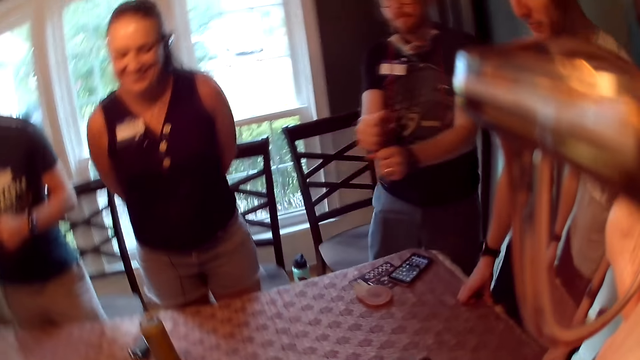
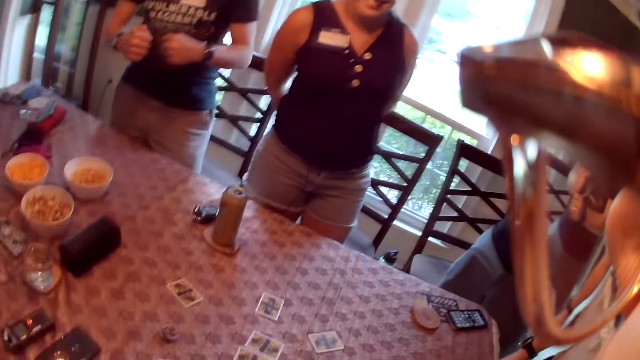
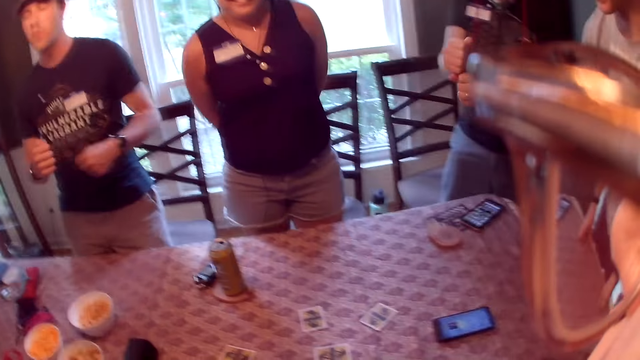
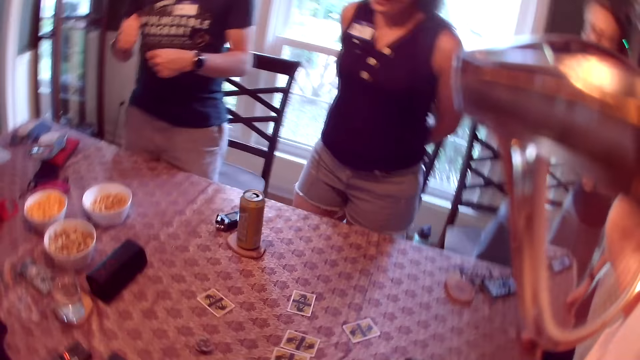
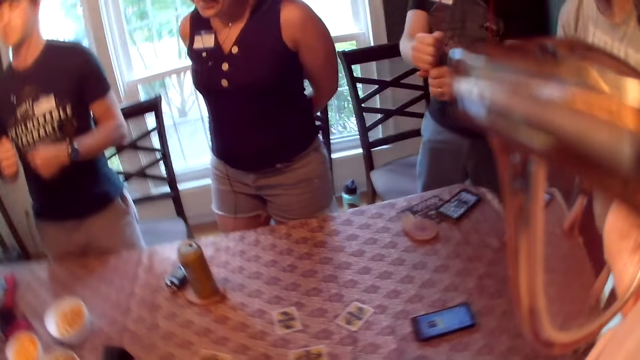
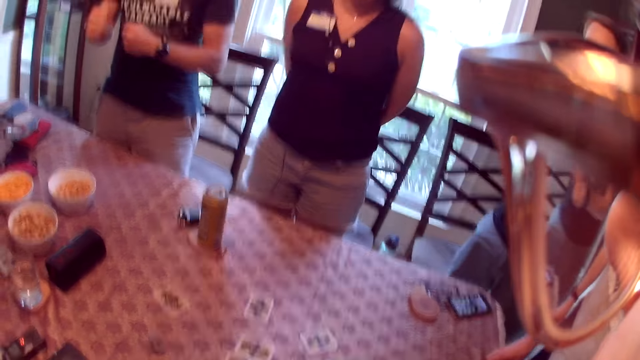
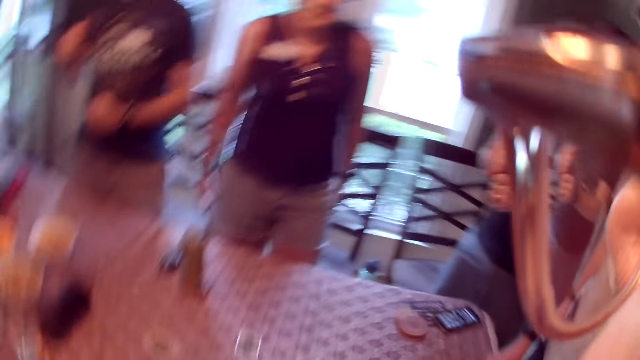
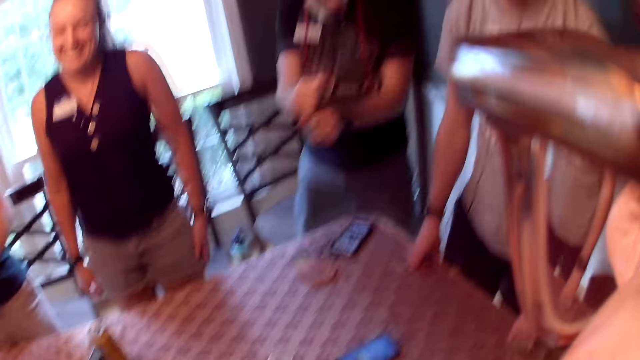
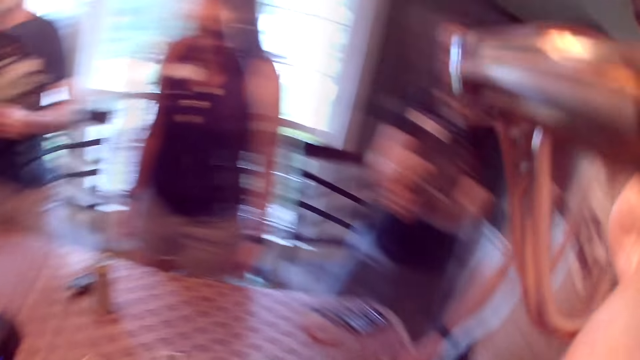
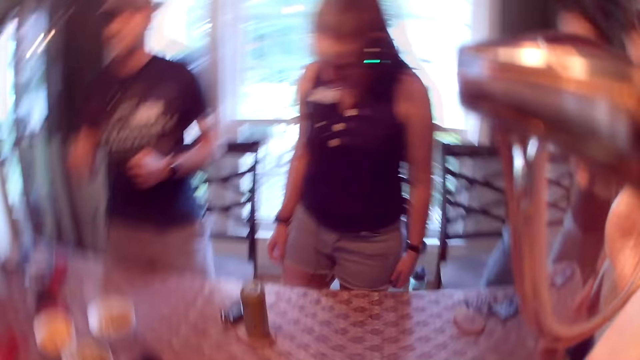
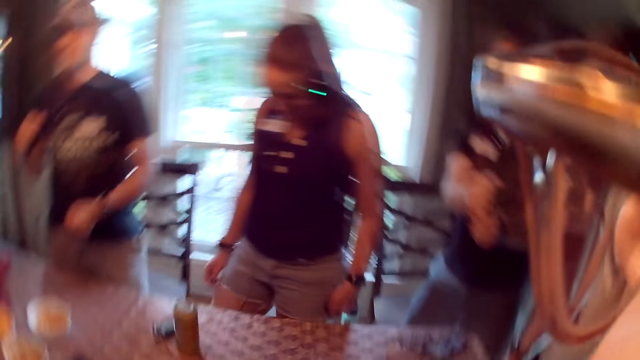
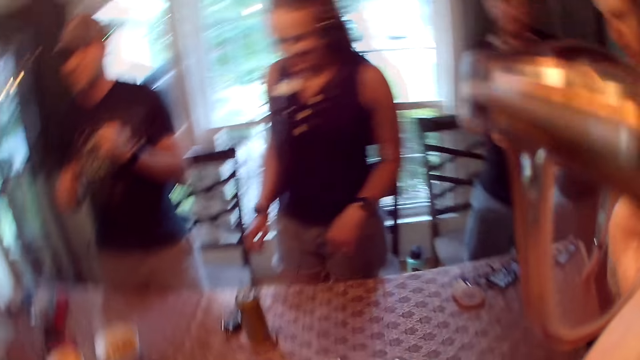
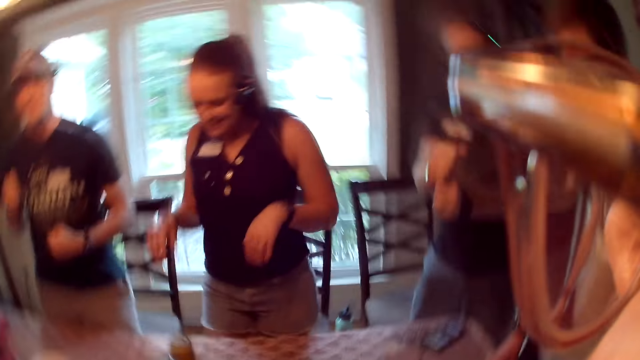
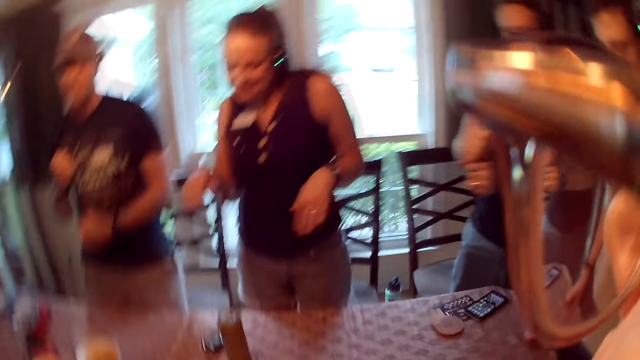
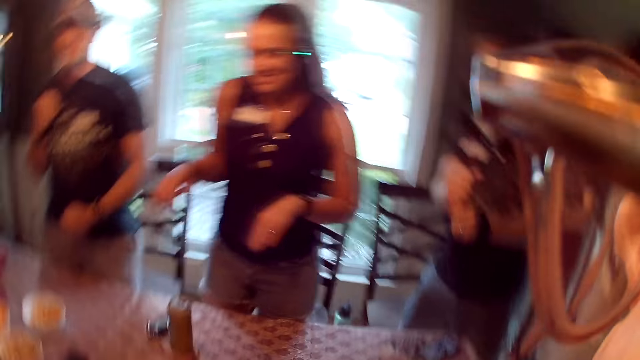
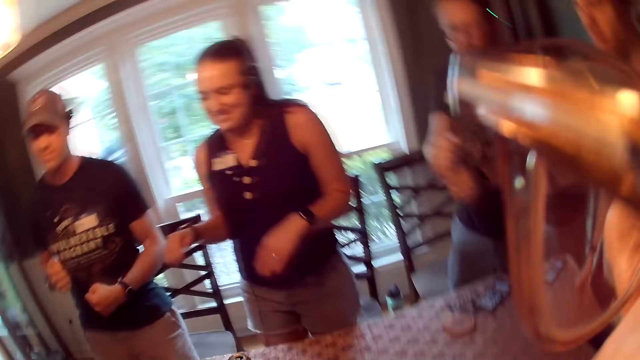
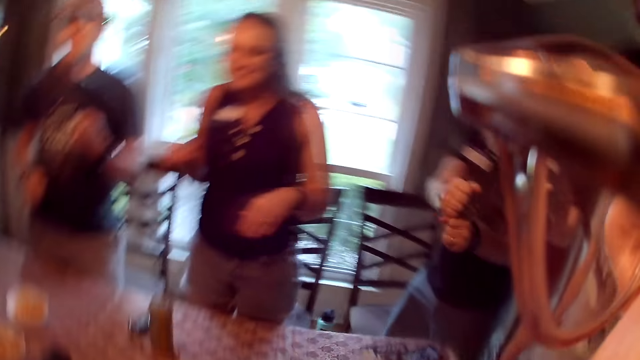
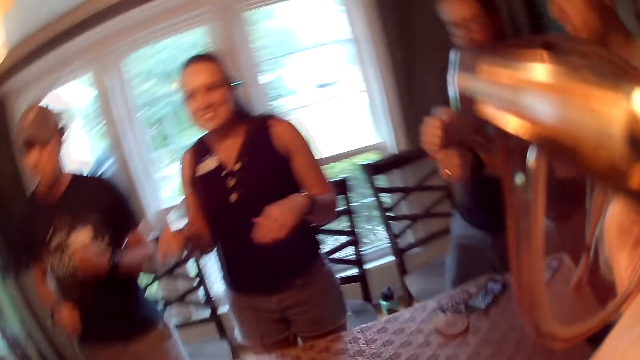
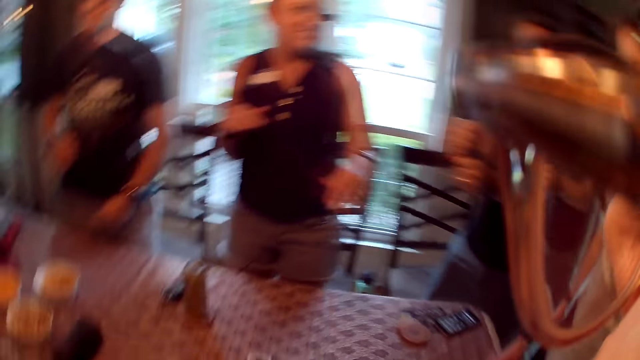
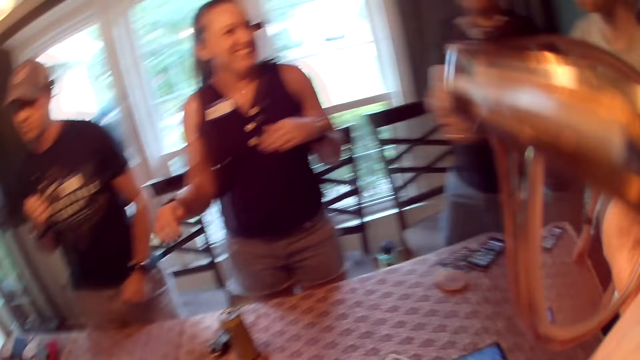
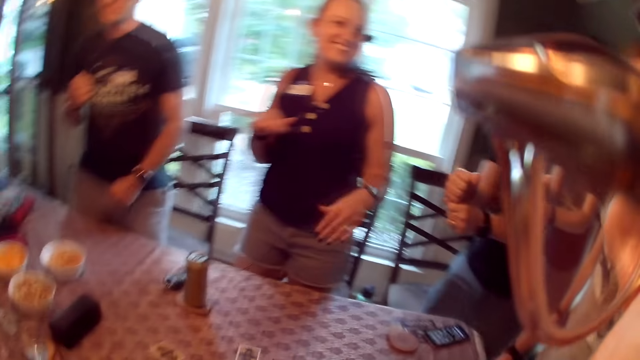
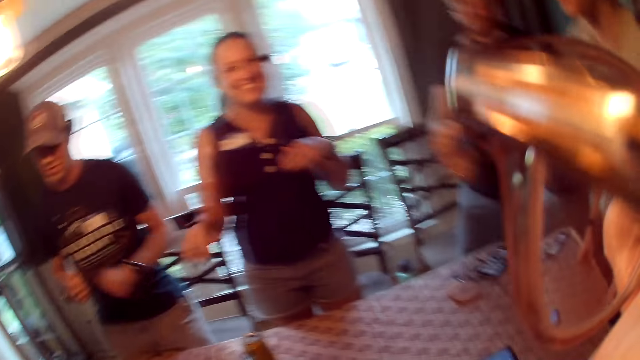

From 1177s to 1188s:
The camera wearer dances.

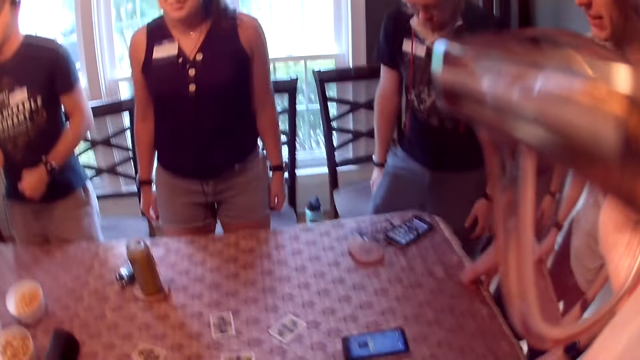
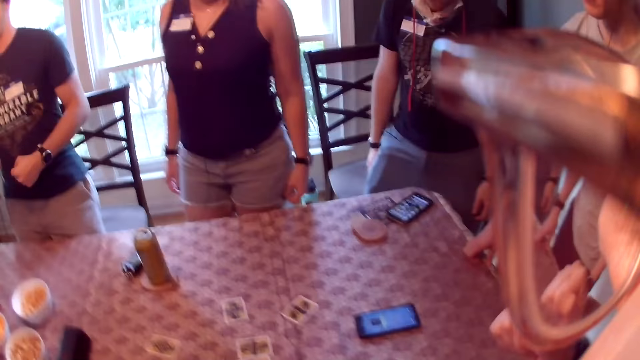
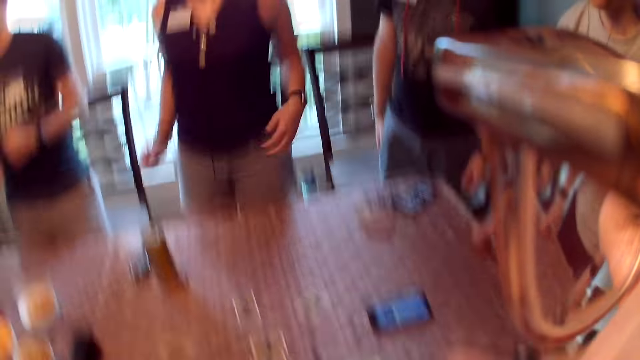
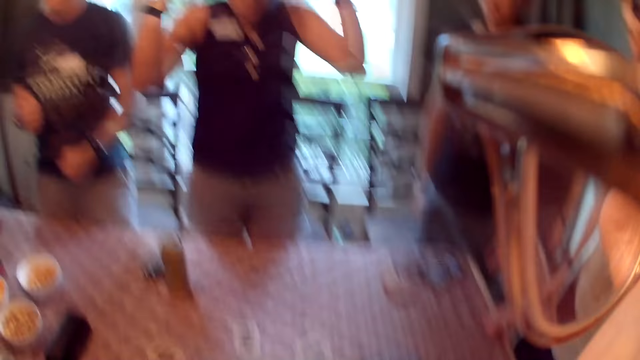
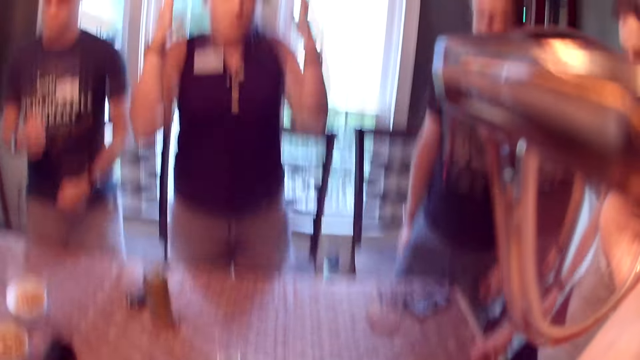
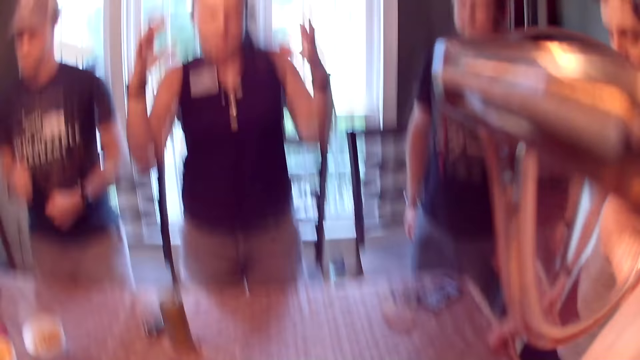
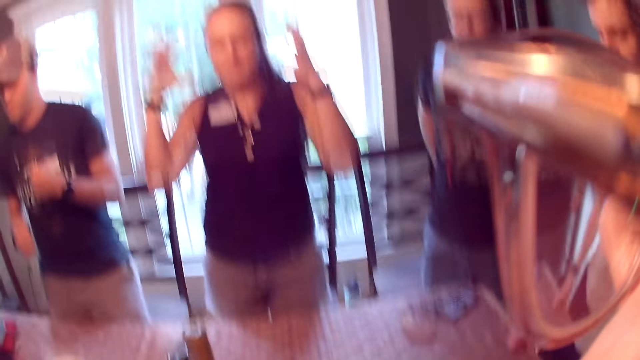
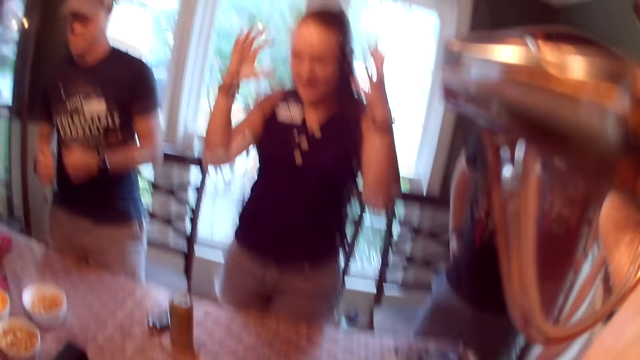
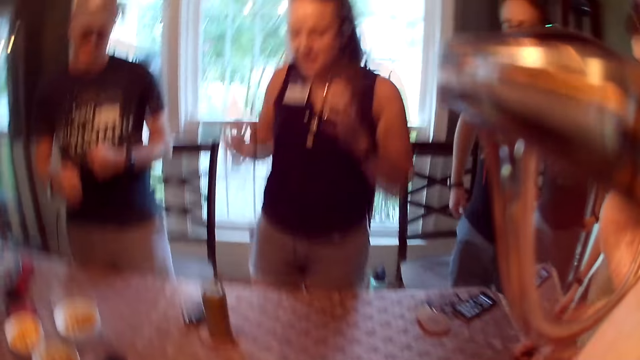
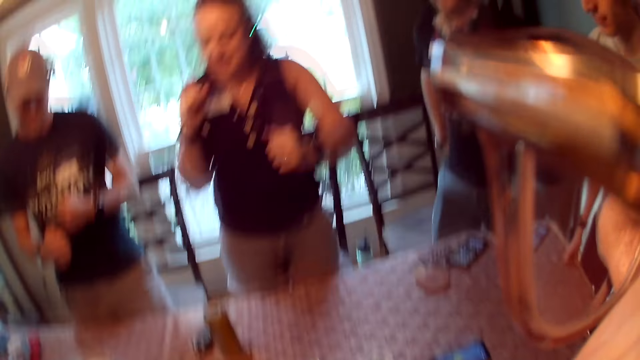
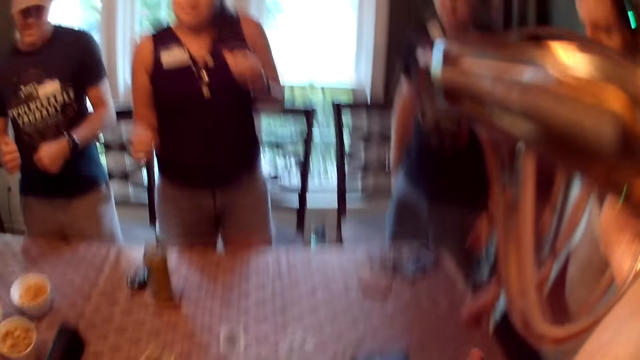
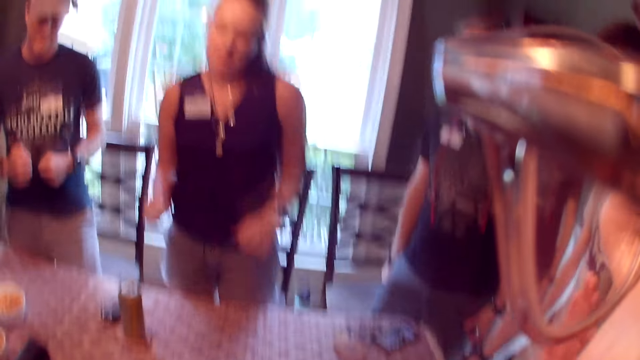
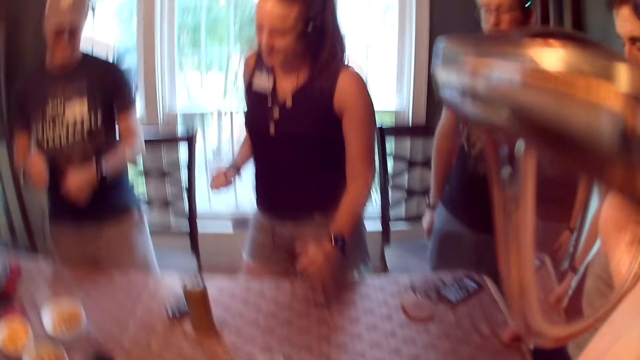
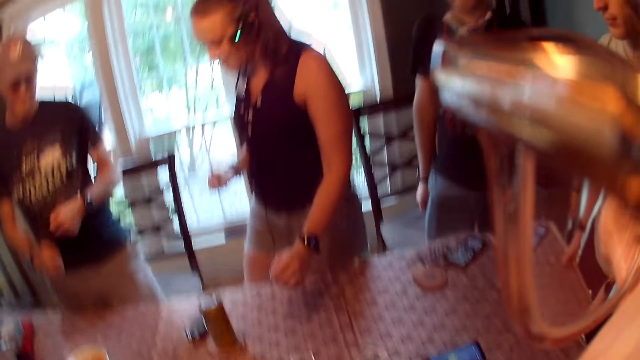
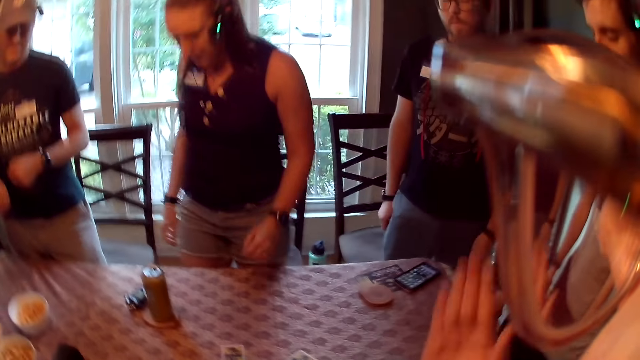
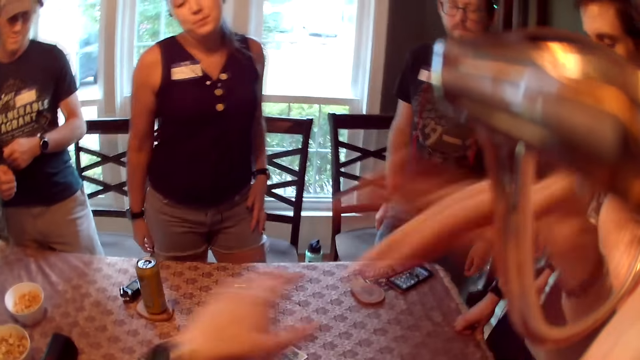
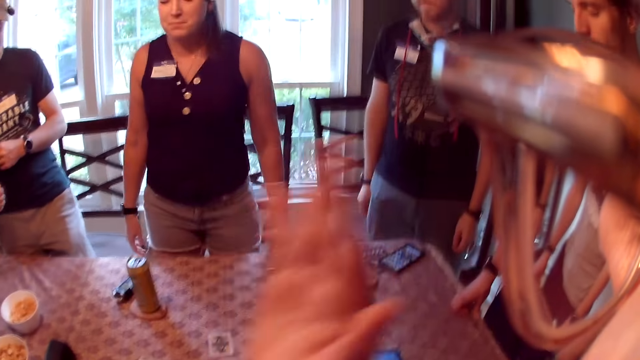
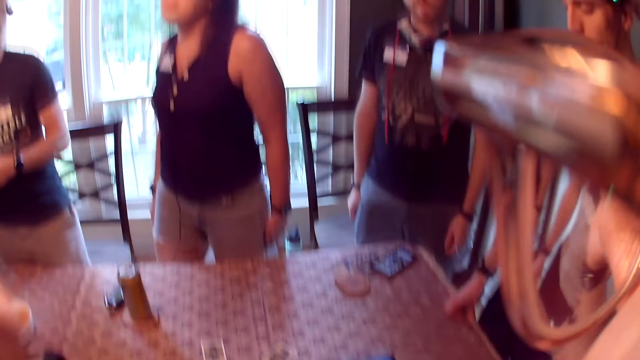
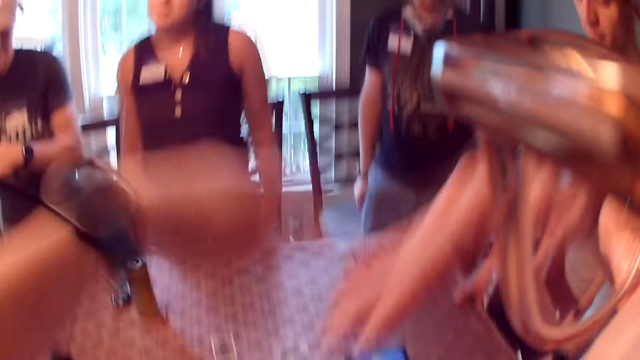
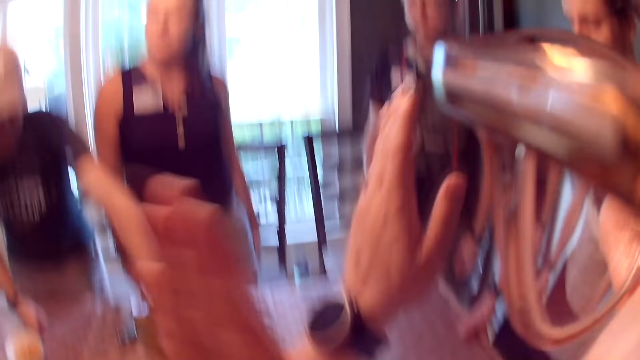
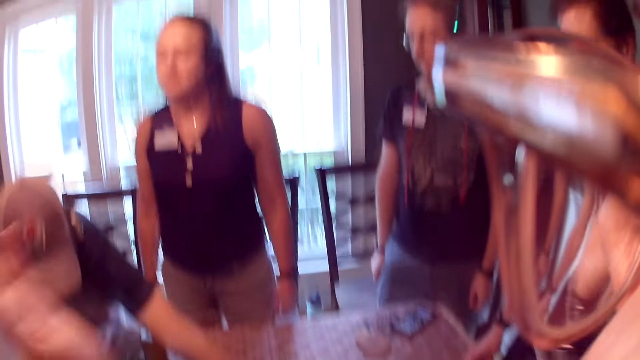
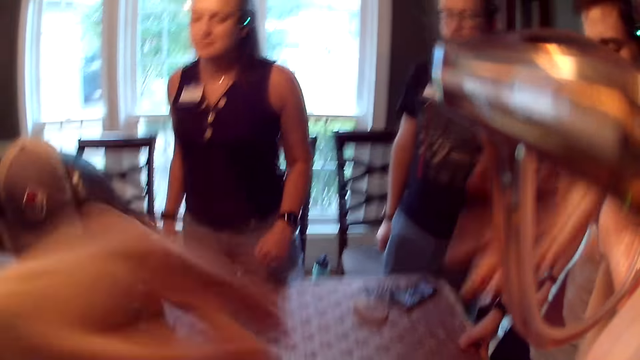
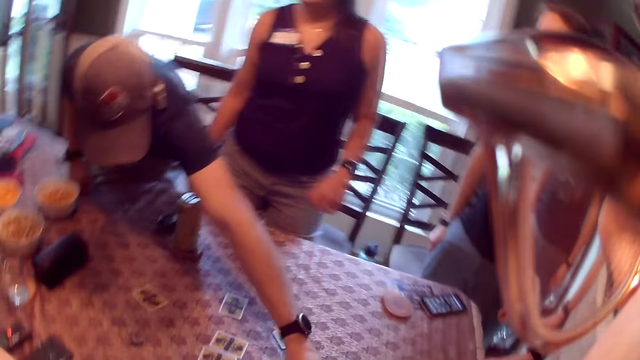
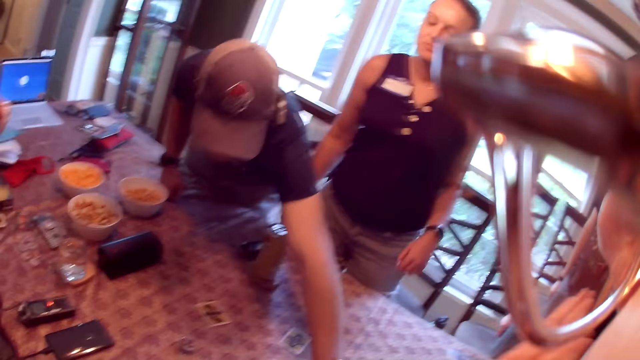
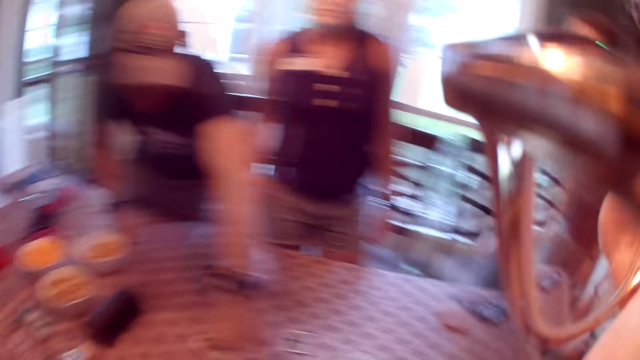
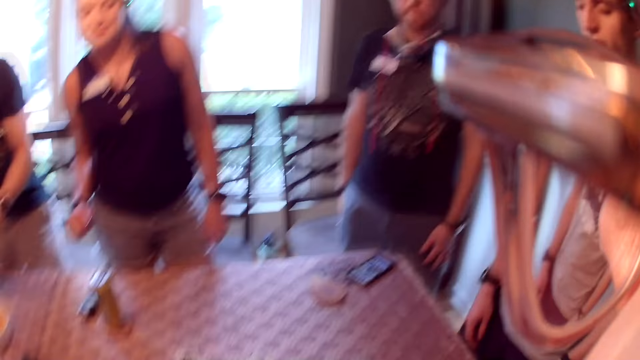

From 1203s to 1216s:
The camera wearer converses with the group of people. A woman speaks. The camera wearer dances and shakes the hands. A man touches a card from the table with his left hand.
